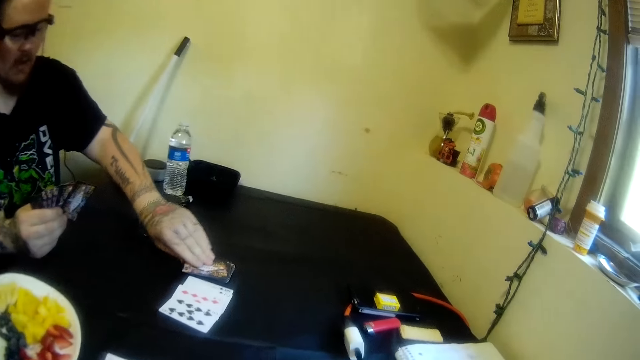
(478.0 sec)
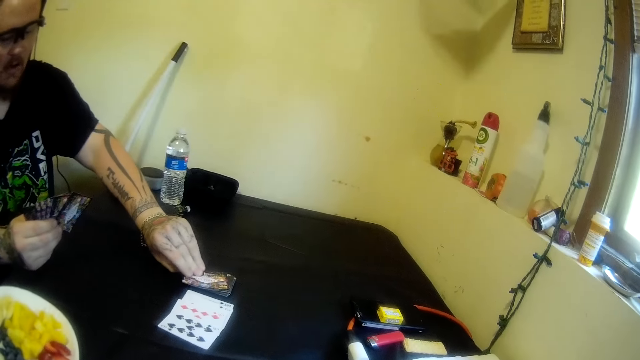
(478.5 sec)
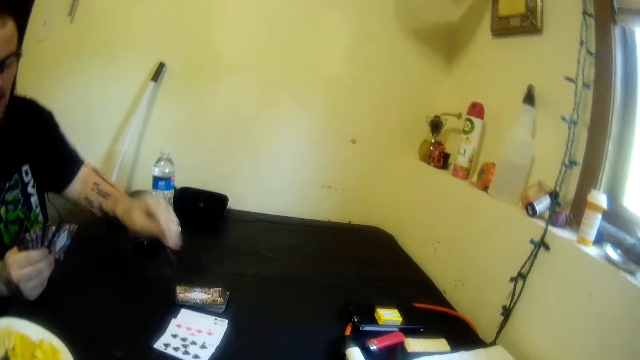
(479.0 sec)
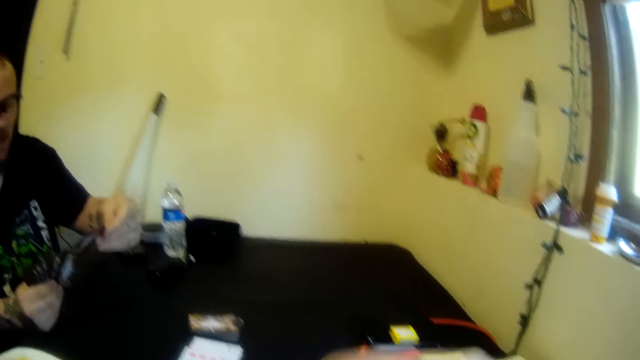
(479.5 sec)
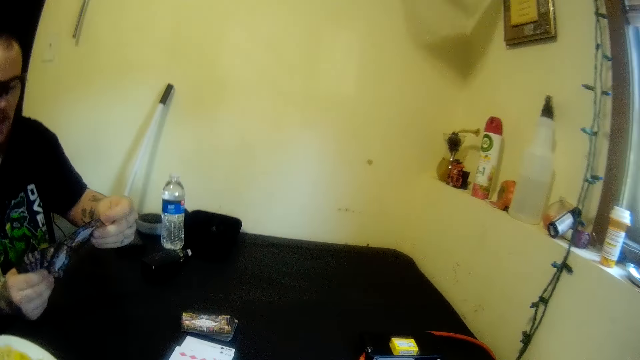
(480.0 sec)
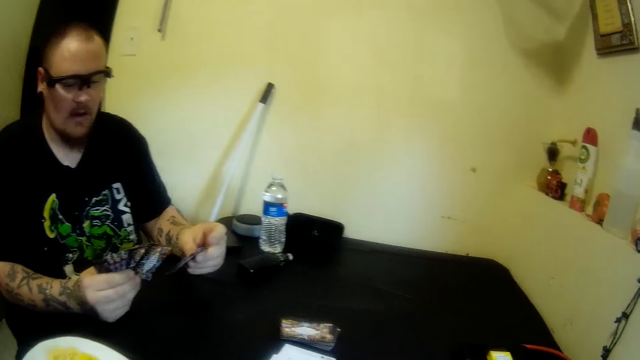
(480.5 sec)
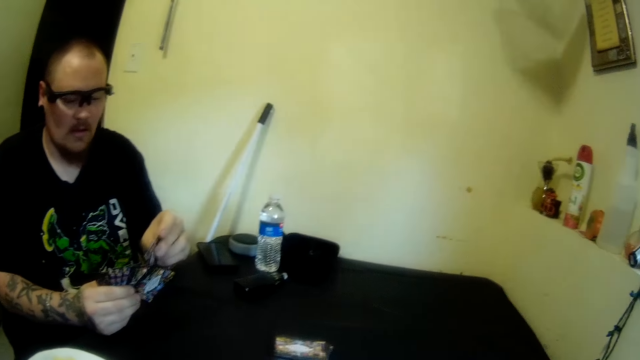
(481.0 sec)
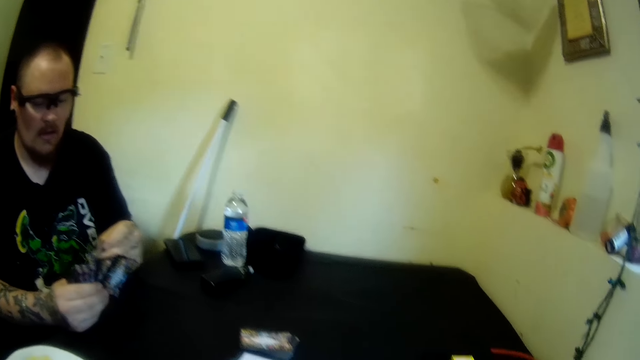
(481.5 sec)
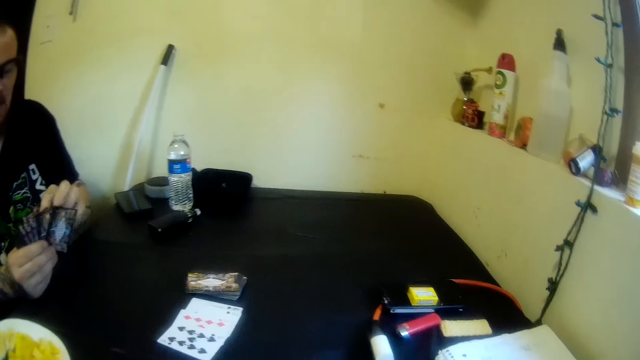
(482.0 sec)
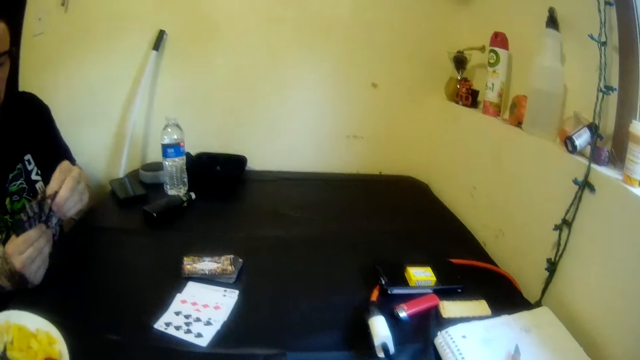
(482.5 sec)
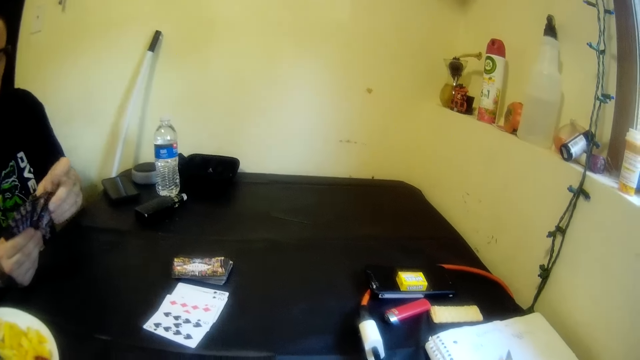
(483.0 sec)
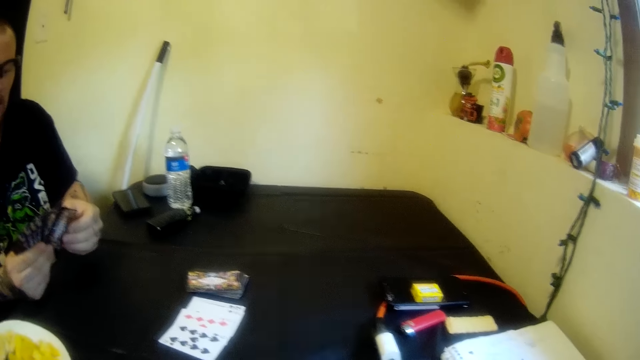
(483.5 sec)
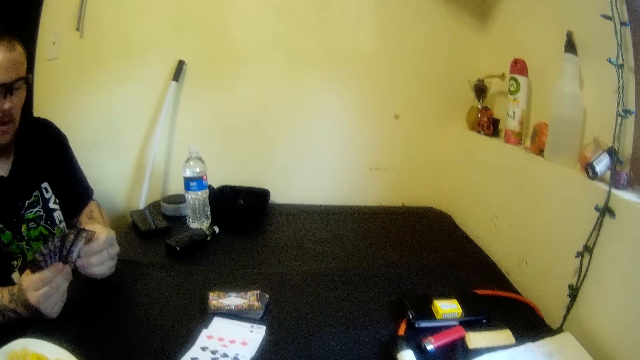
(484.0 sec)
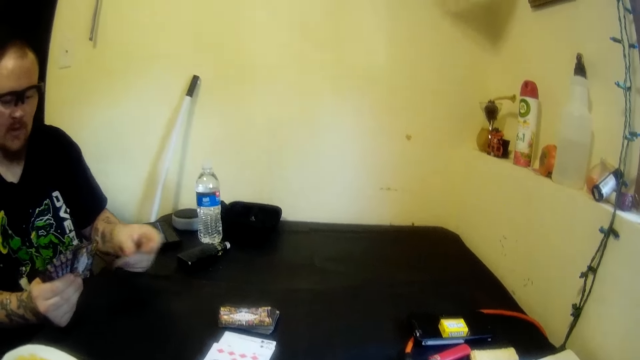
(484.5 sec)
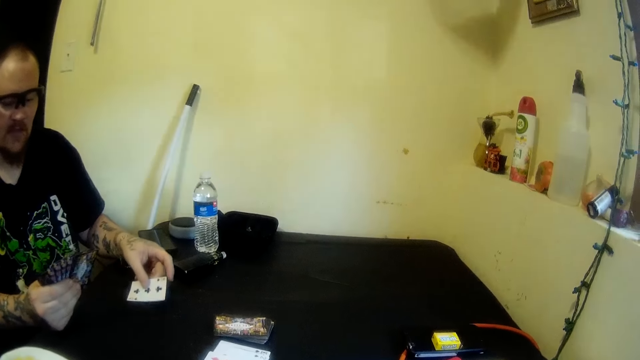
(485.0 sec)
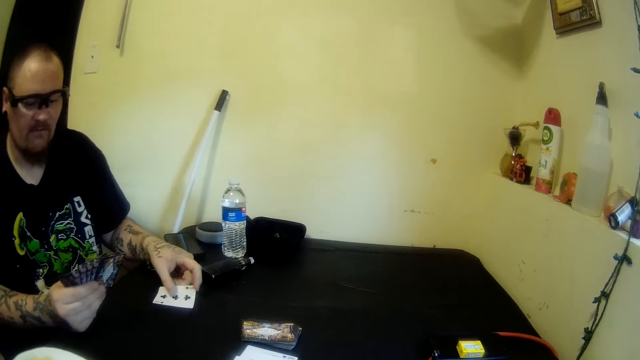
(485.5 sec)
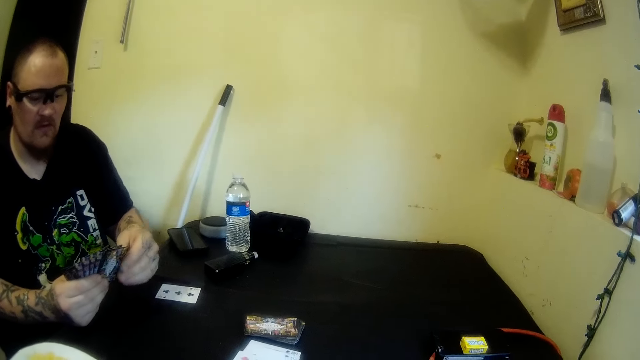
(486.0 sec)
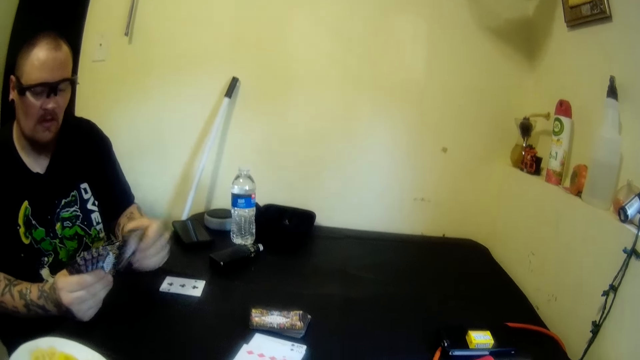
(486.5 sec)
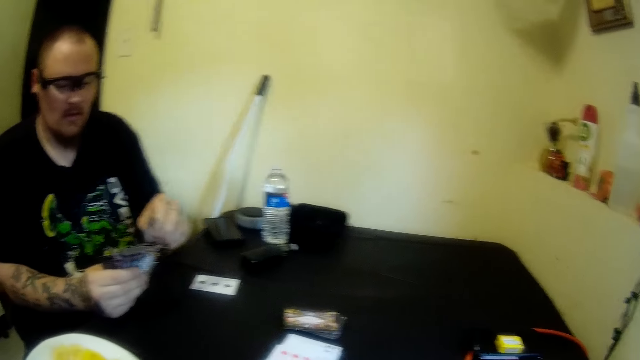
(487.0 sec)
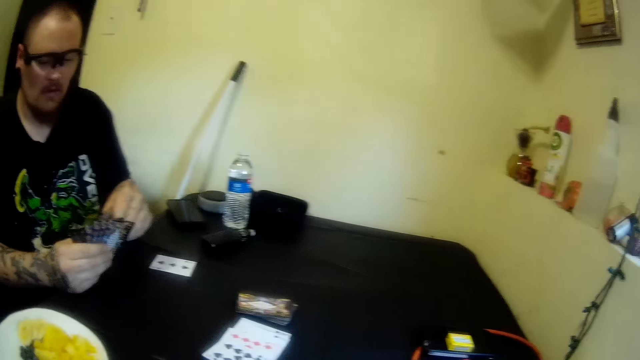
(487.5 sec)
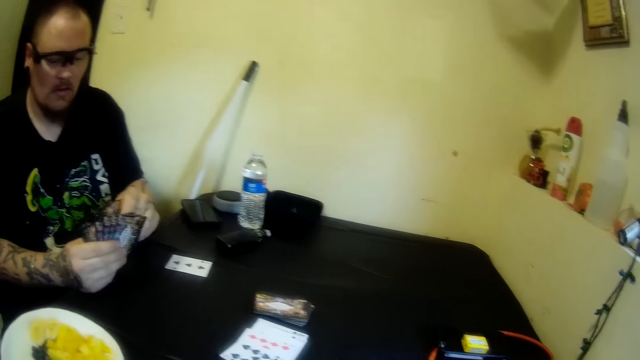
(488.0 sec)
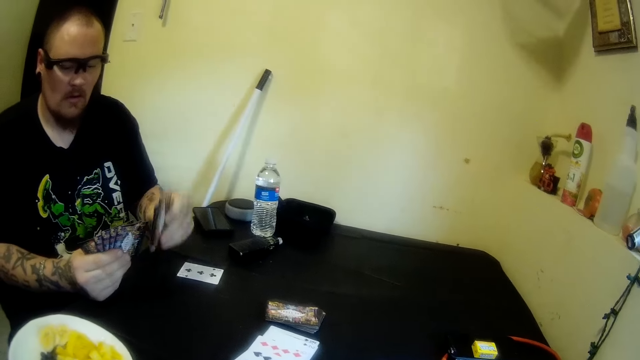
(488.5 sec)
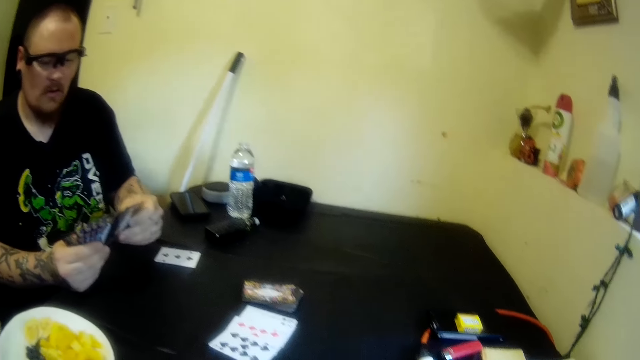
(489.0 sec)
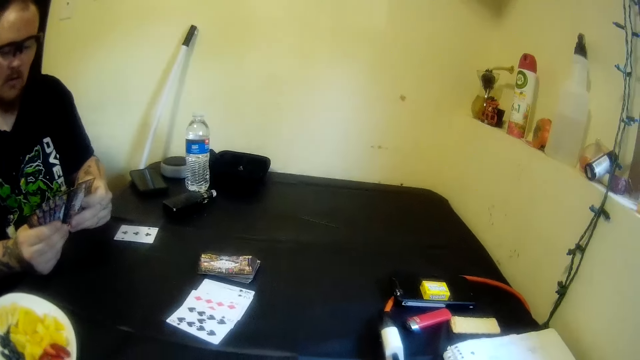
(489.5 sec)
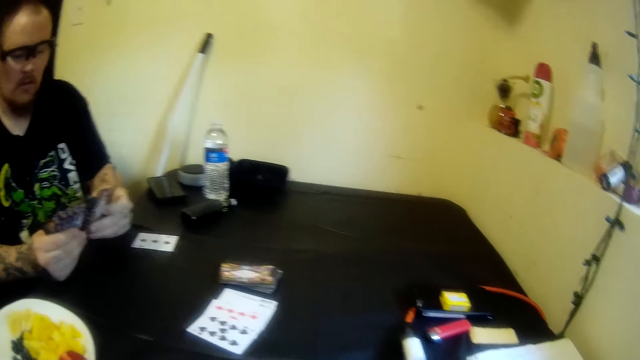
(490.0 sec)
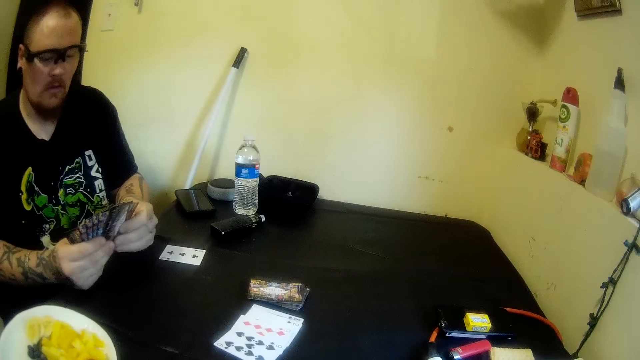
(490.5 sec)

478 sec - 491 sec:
A man picks a card from the table with his left hand. The camera wearer moves a hand. The man checks the playing cards in his hands. He drops a card on the table with his left hand. He adjusts the cards in his hands and shuffles the playing cards in his hands.

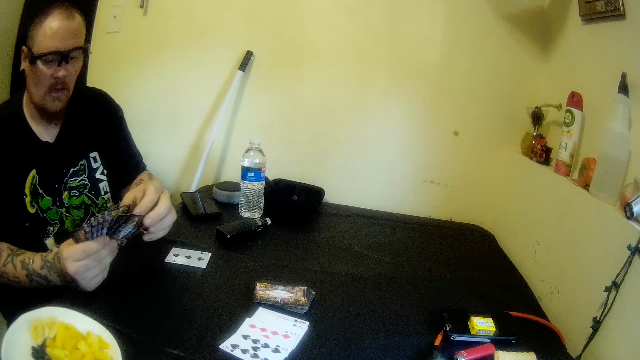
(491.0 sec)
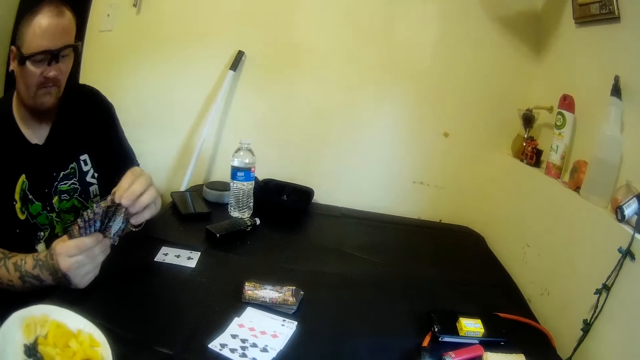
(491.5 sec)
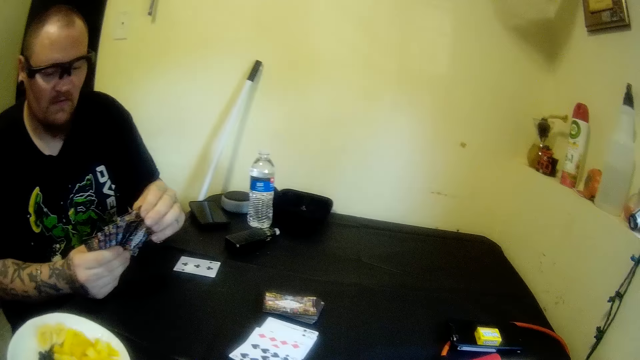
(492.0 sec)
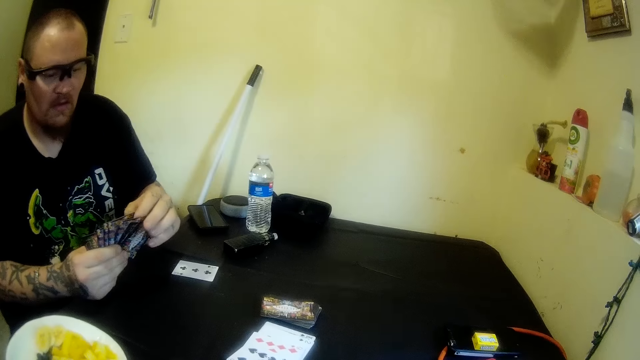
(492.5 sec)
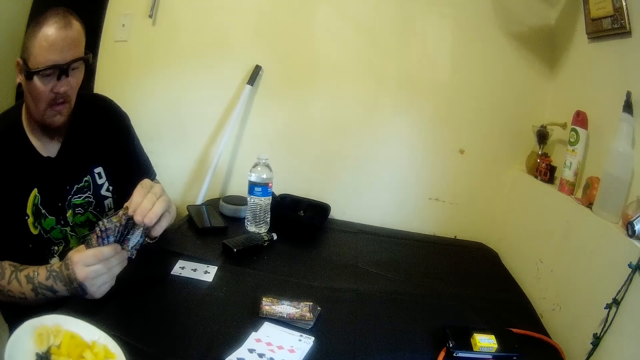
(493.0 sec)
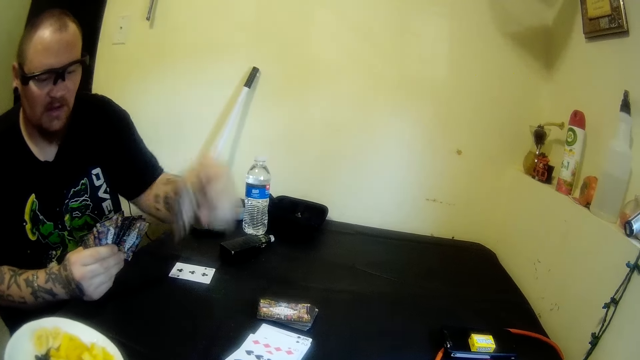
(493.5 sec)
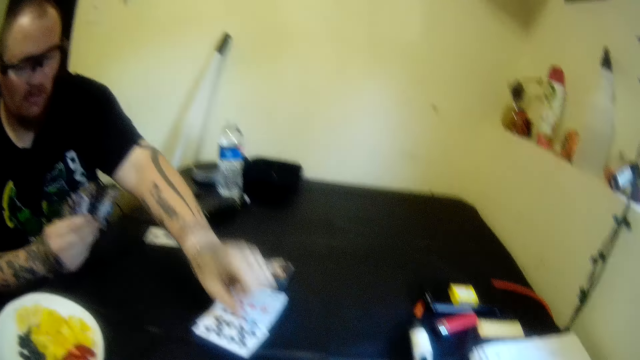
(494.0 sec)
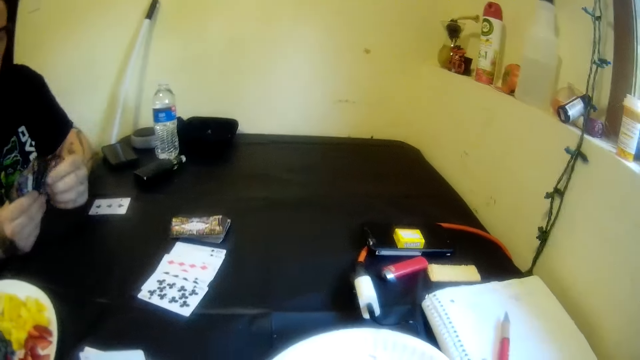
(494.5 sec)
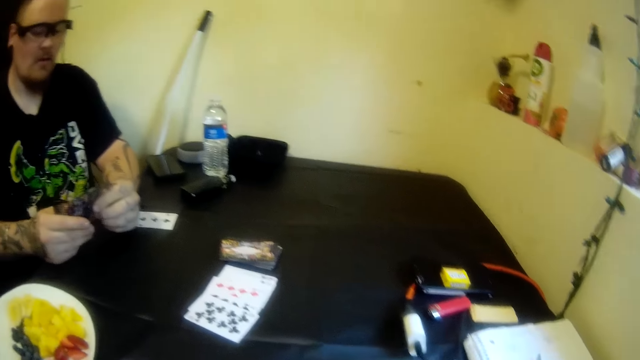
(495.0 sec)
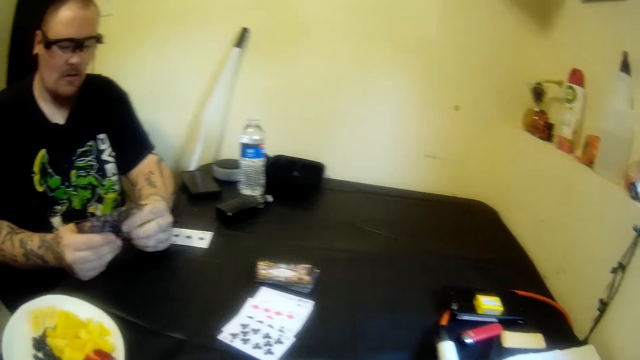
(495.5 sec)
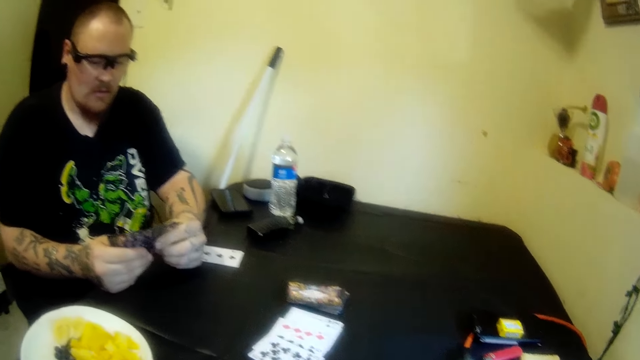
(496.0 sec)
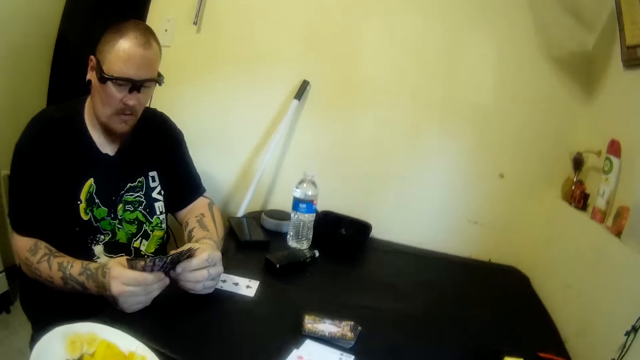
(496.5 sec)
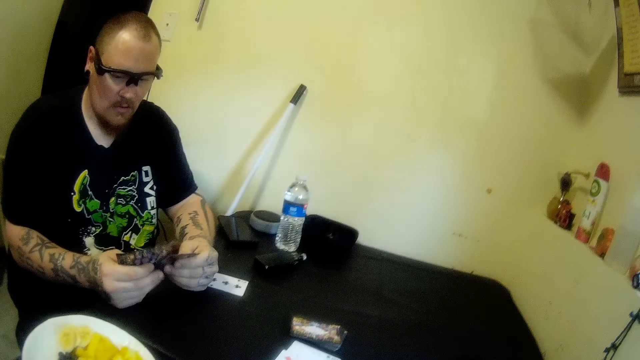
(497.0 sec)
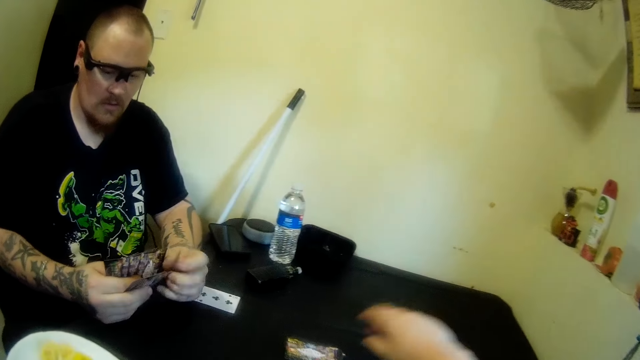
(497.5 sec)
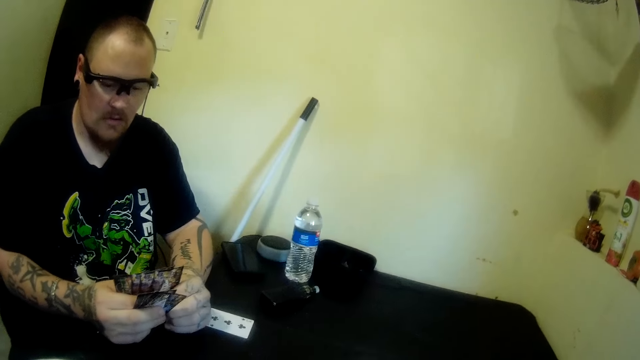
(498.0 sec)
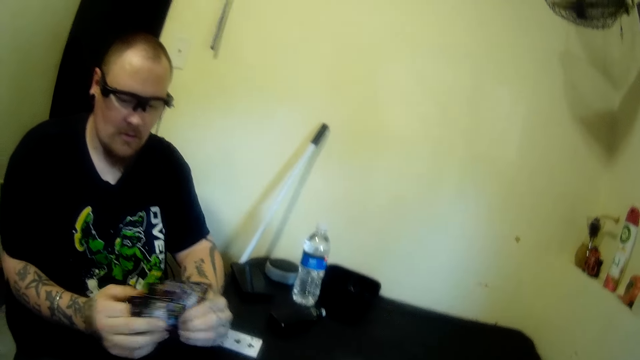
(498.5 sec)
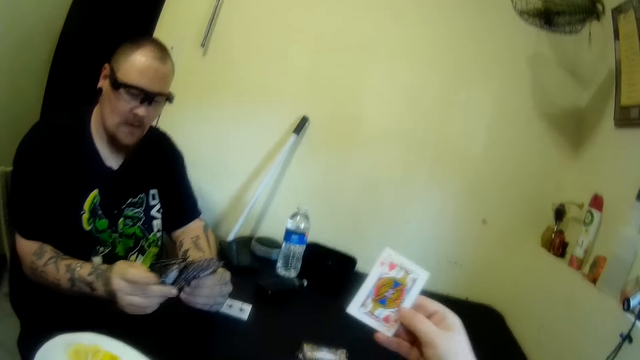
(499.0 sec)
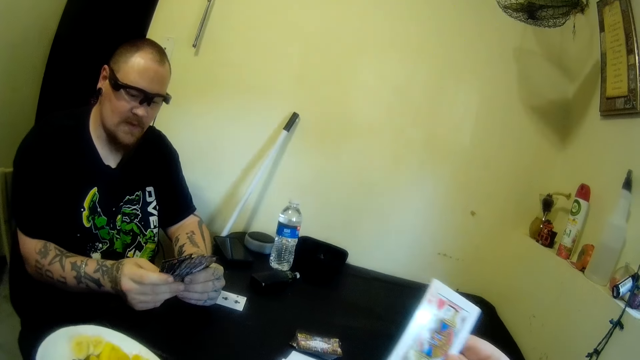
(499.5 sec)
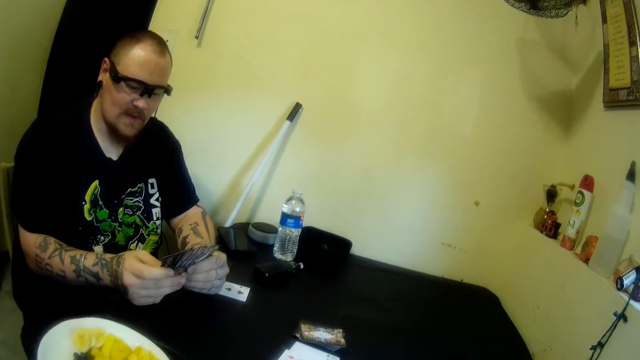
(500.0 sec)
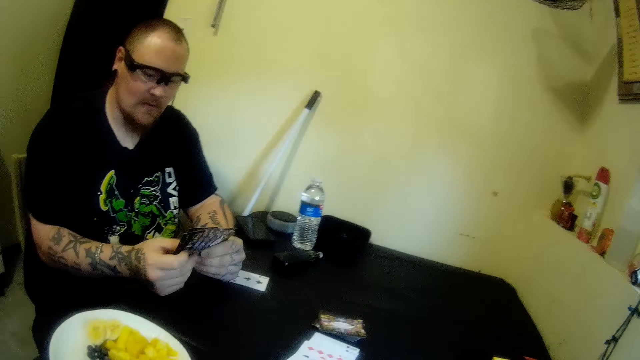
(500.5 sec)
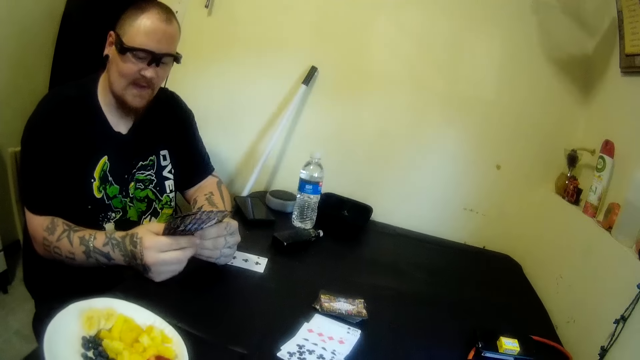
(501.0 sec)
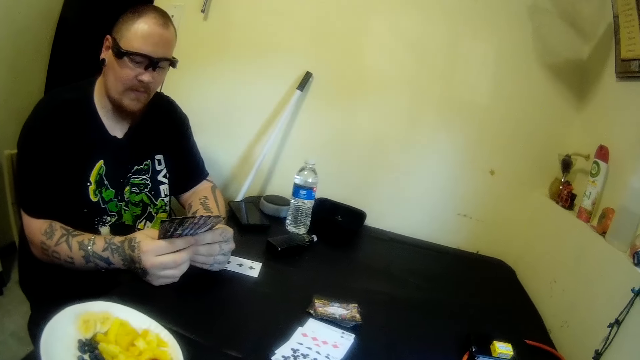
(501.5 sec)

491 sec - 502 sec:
A man drops a card on the table with his left hand. The camera wearer stares at the man. The man adjusts the cards in his hands. The camera wearer picks a card from the table with her right hand. The man checks the playing cards in his hands.
